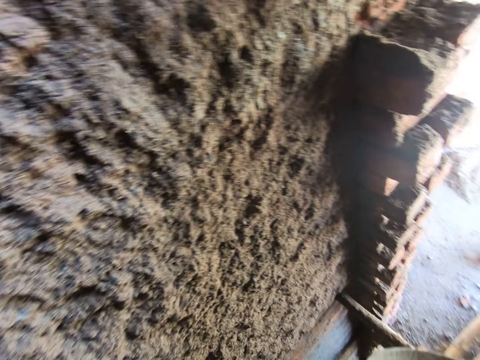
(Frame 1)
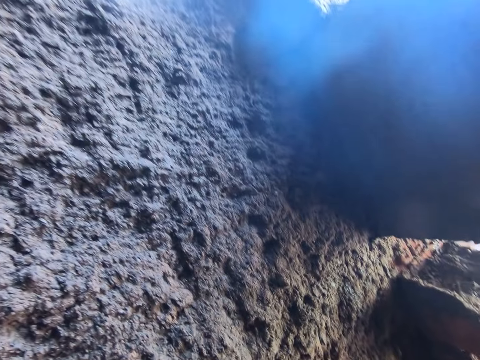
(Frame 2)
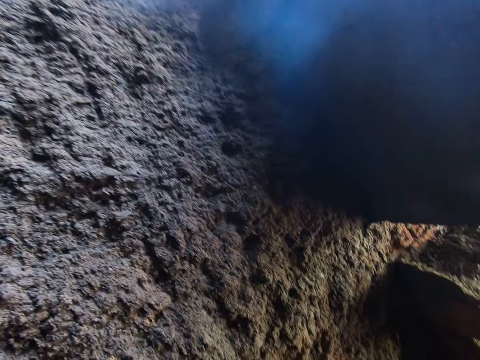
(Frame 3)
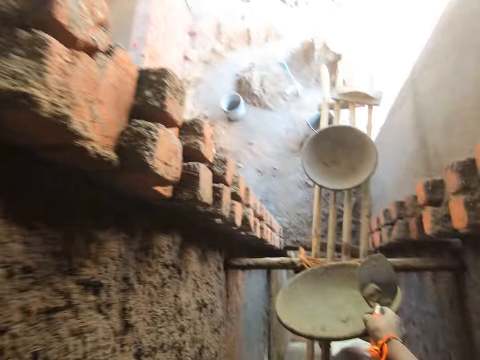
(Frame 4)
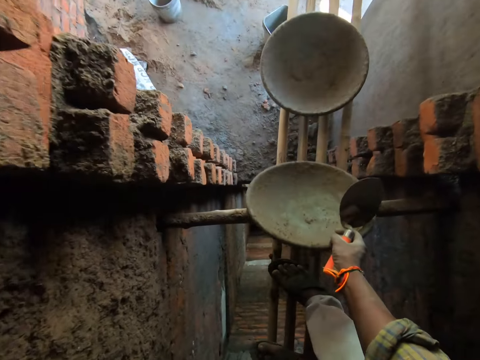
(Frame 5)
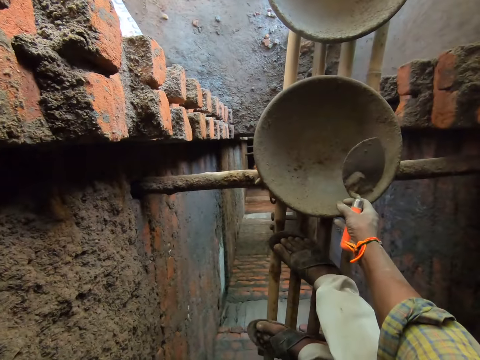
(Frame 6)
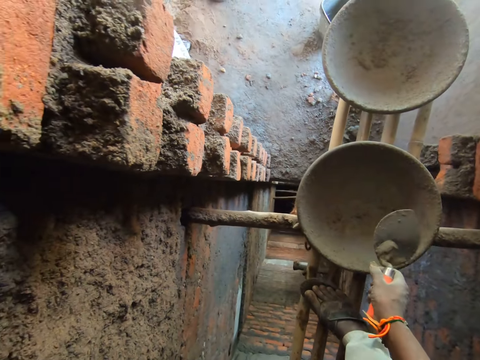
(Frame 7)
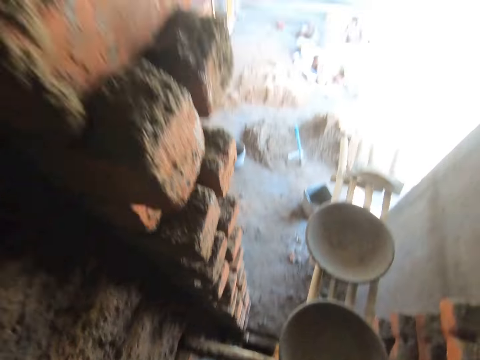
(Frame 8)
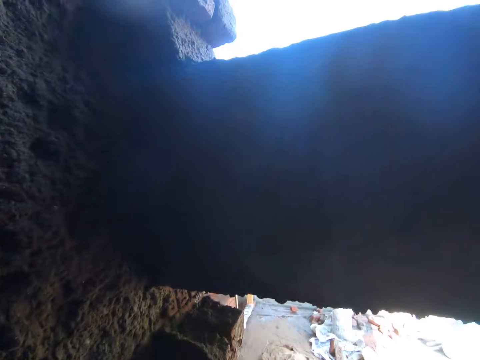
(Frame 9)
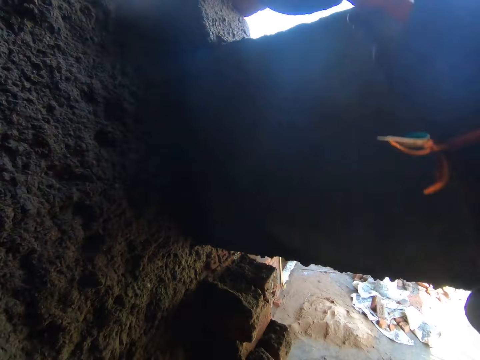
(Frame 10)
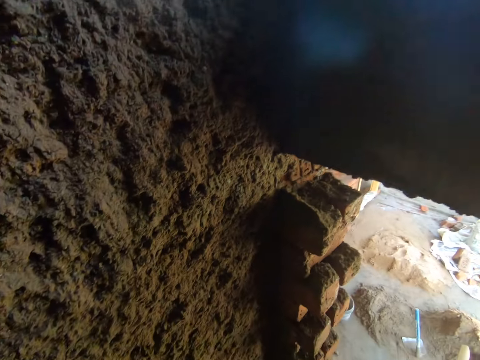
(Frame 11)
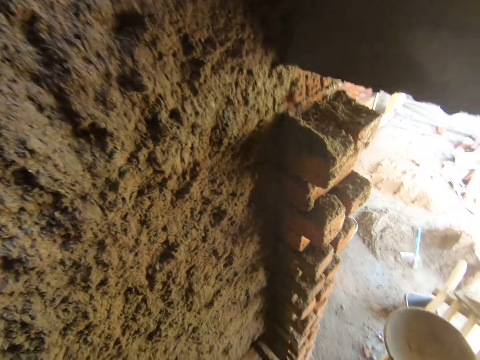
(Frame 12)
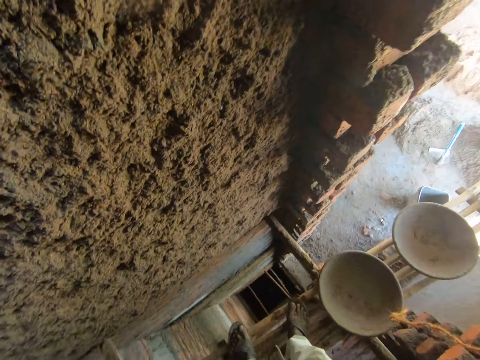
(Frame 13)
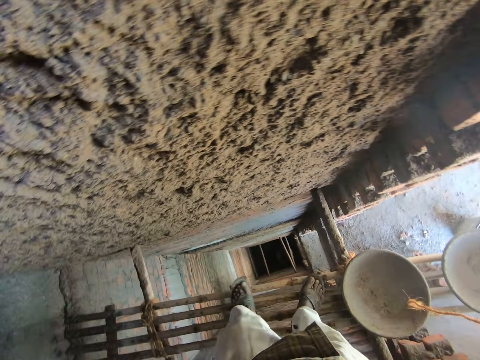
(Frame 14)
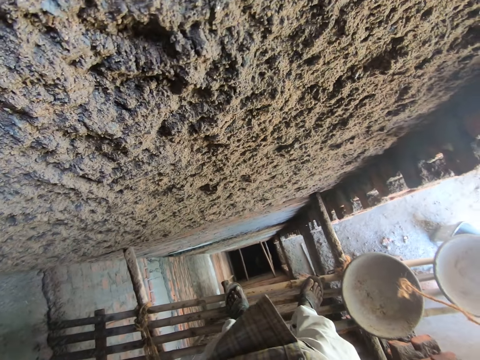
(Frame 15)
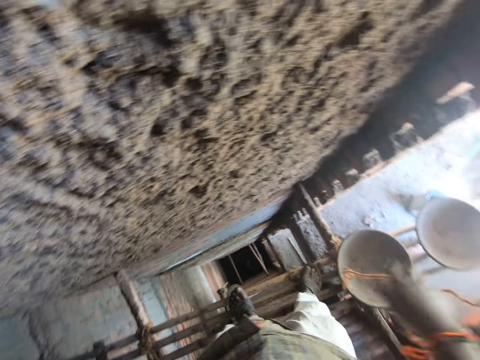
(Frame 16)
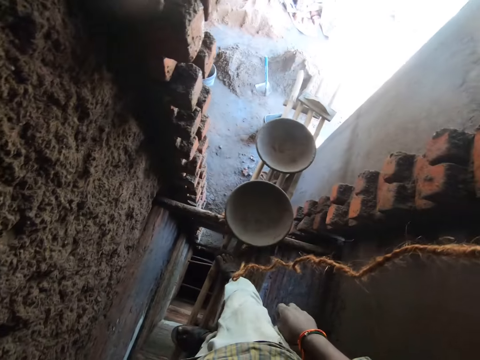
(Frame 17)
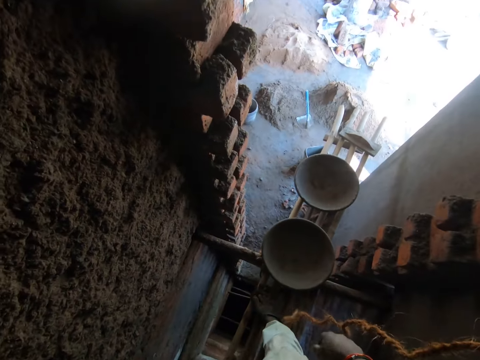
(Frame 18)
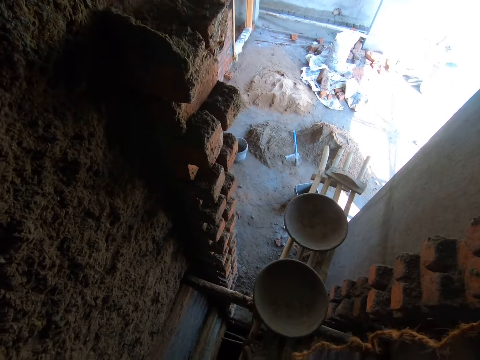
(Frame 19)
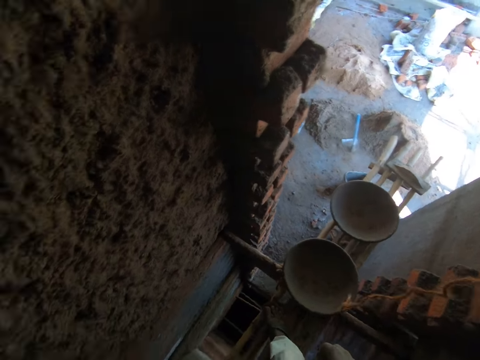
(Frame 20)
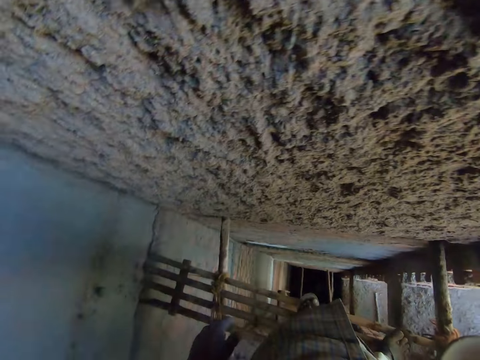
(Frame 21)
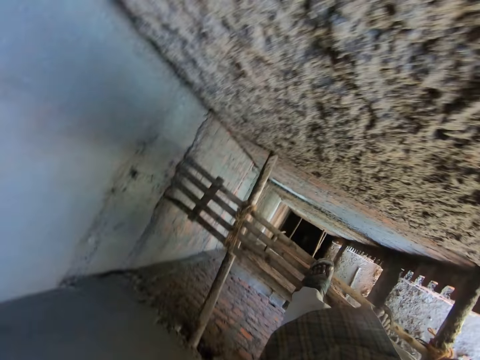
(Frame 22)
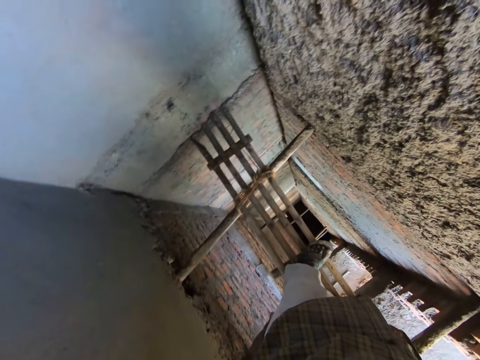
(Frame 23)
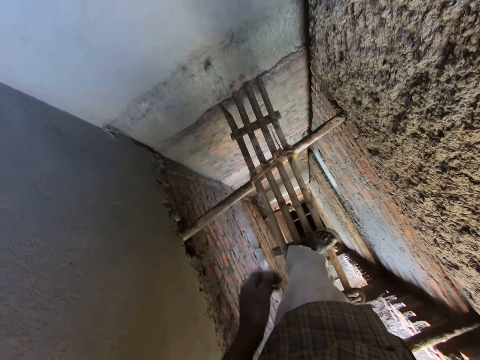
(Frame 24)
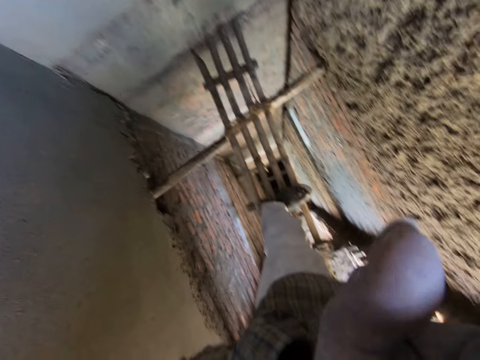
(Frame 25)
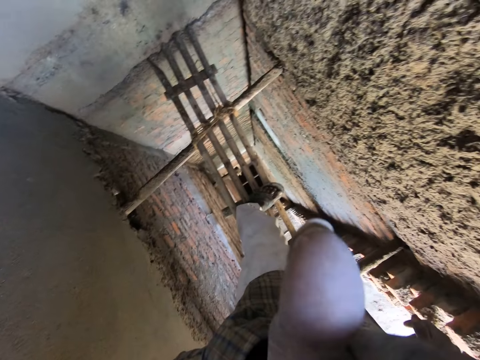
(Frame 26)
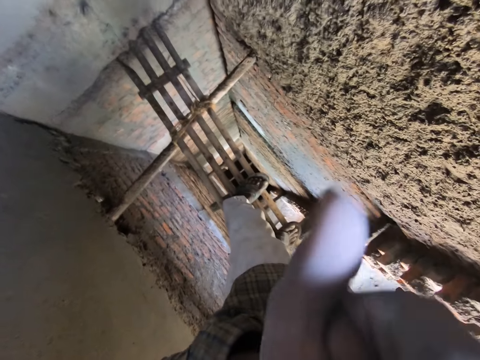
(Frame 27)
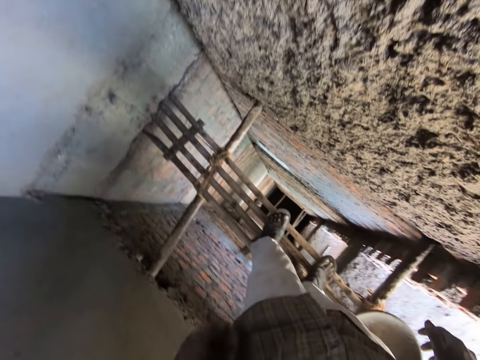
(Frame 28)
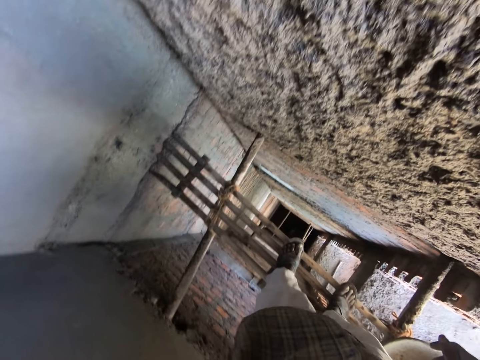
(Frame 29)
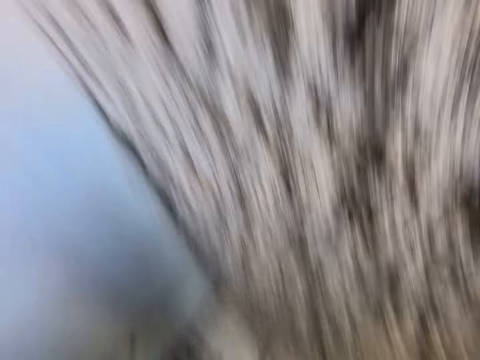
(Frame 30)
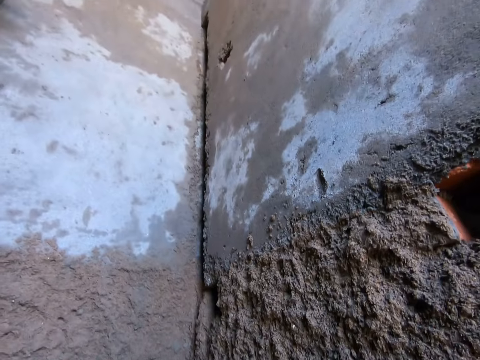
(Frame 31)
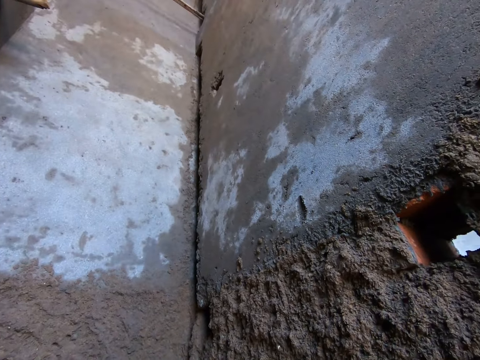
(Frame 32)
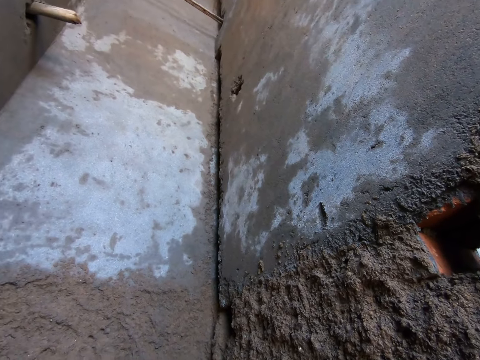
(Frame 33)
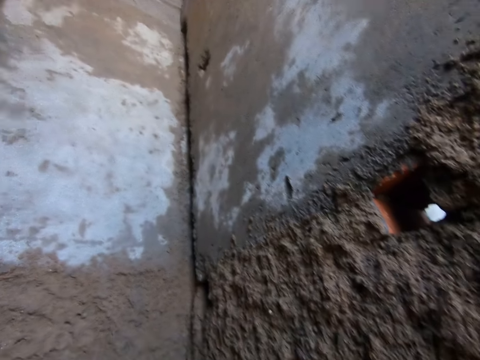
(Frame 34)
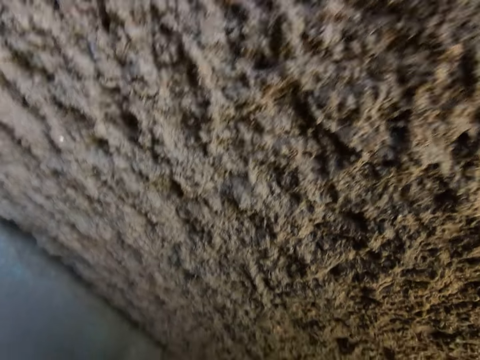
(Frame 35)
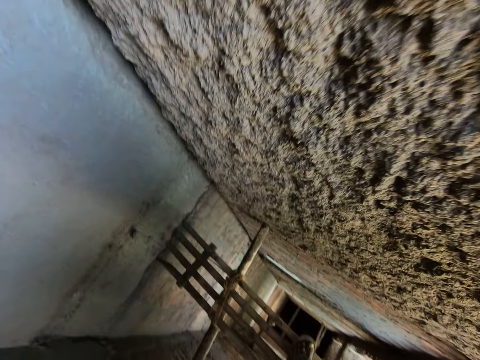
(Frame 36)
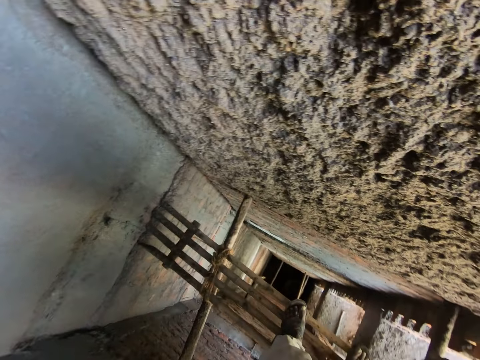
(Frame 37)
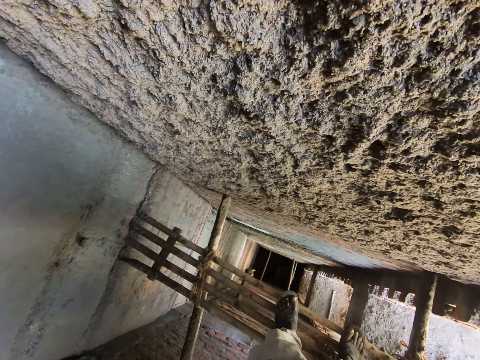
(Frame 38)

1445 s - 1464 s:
The camera wearer looks at a wall. He drops the head pan in his right hand on the bamboo scaffolding. He holds a trowel. He places the trowel on the wall. He looks at mortar on the ground. He looks at his hand. He looks at the wall.

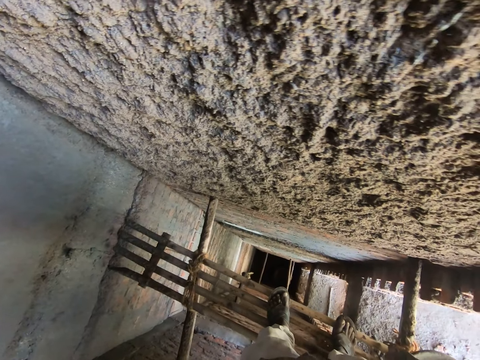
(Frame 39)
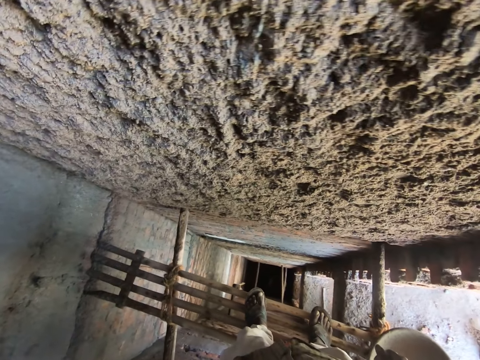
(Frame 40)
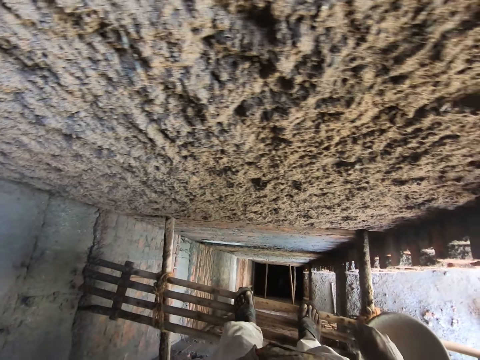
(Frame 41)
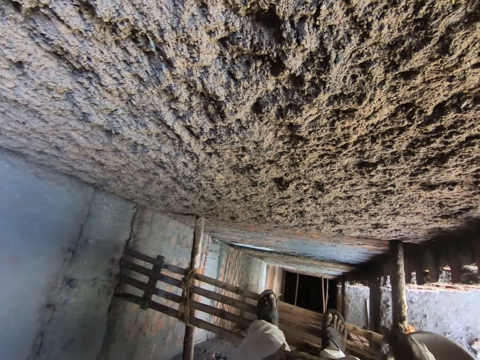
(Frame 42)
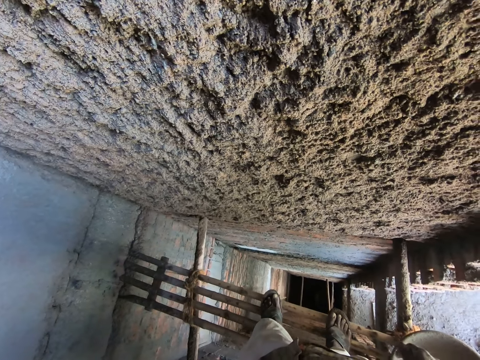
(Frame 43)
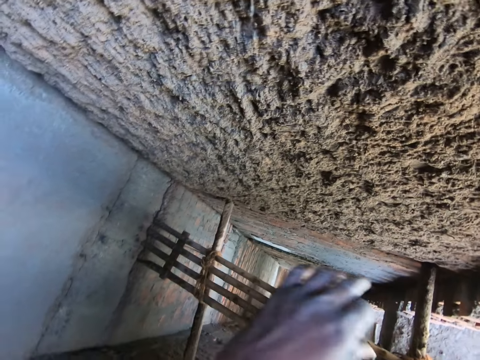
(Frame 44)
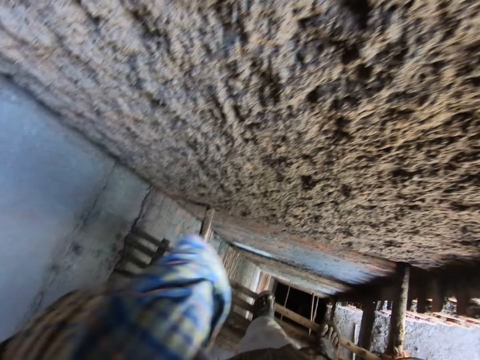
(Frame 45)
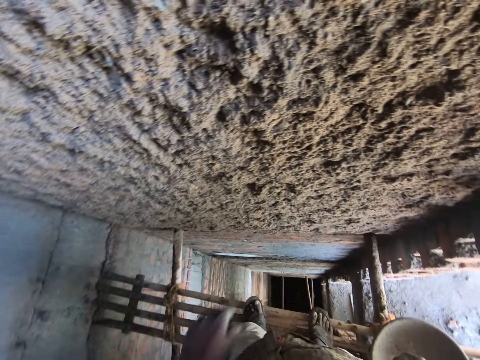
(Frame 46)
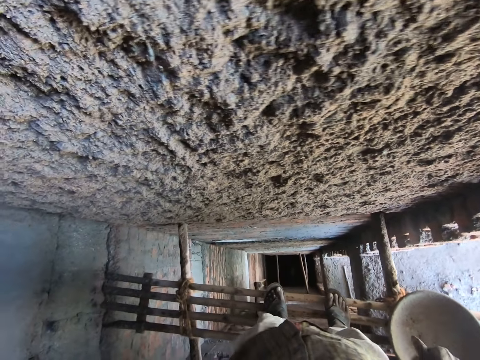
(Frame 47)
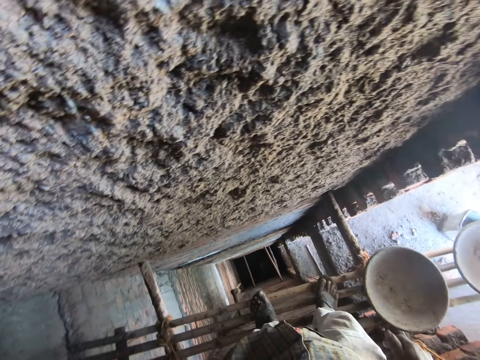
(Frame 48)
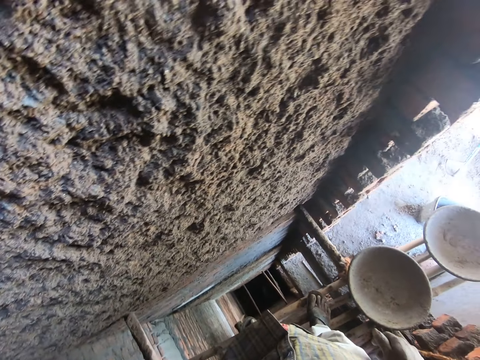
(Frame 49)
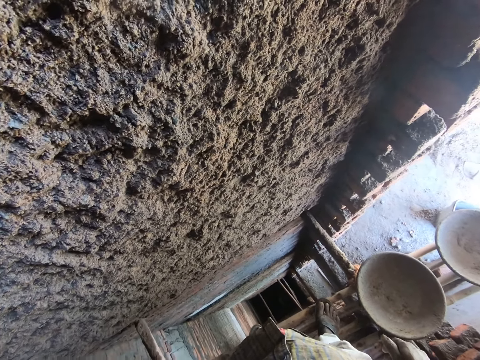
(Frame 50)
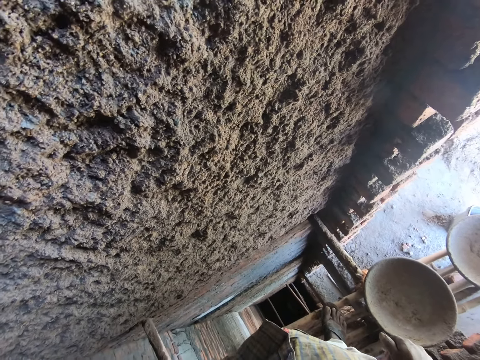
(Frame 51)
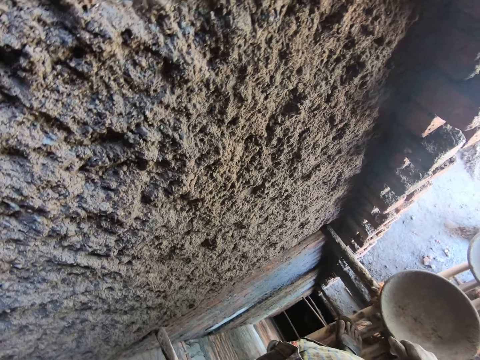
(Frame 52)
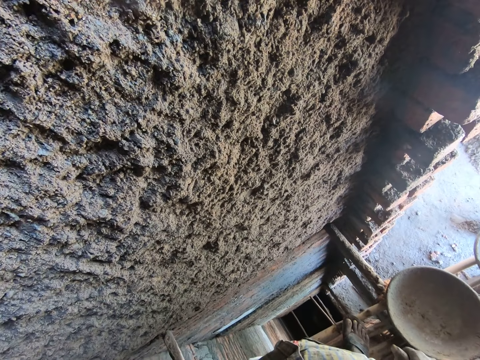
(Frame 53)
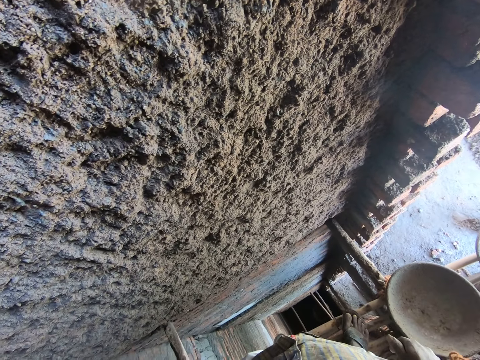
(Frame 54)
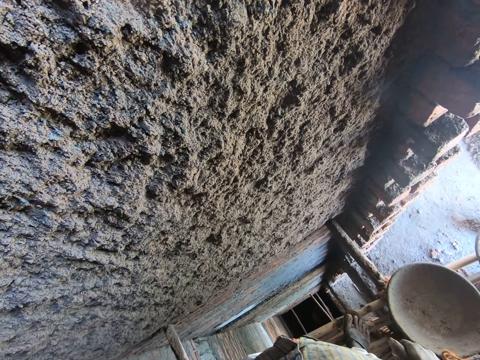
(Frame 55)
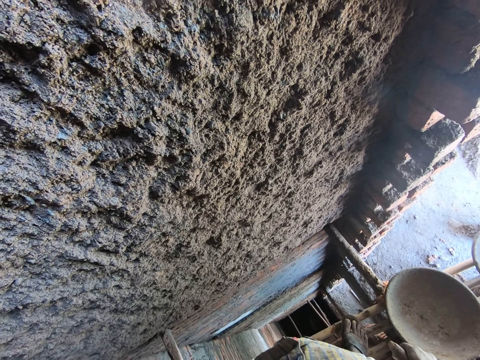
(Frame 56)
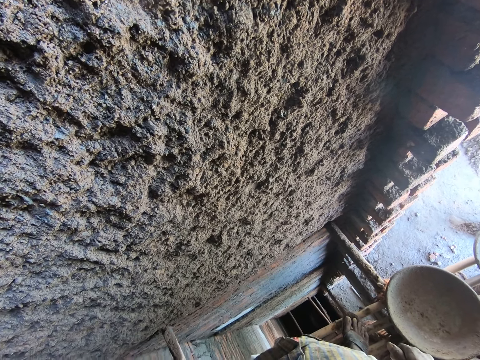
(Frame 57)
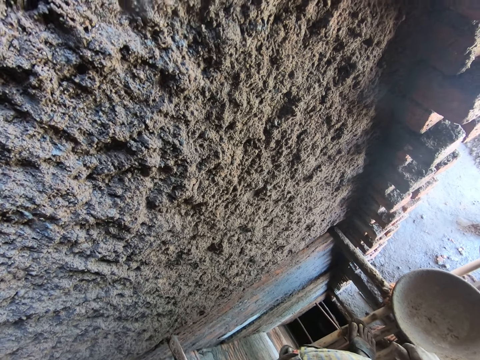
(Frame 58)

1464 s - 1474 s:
The camera wearer wipes his face with a hand. He looks at a wall.
